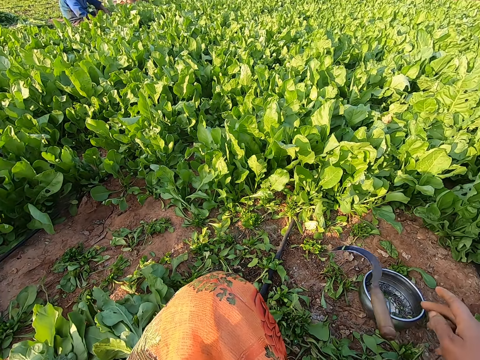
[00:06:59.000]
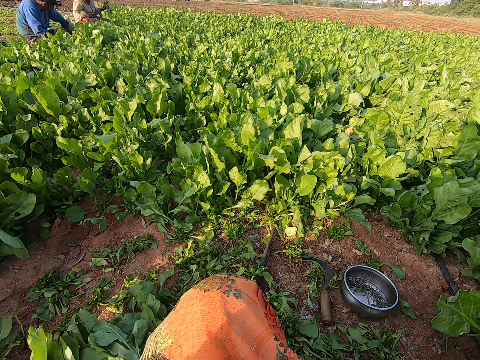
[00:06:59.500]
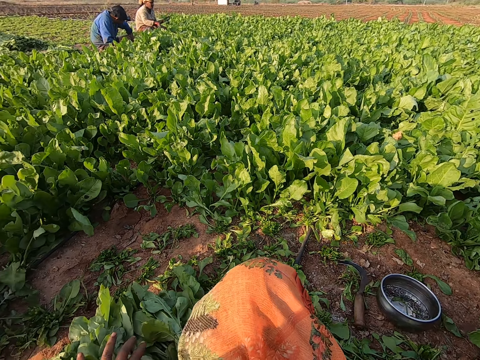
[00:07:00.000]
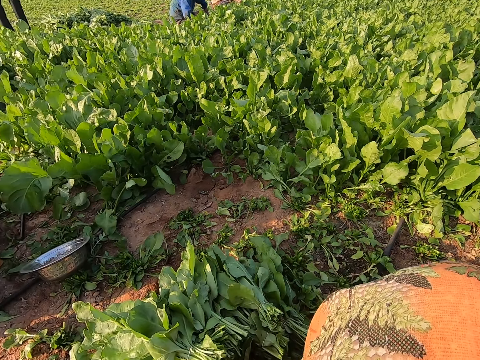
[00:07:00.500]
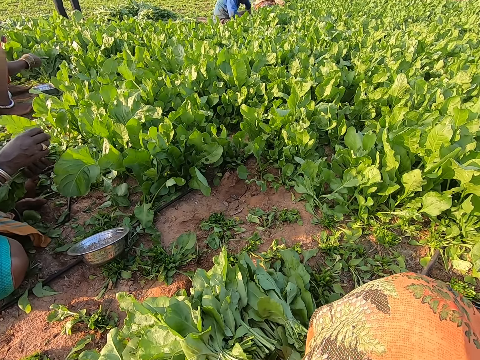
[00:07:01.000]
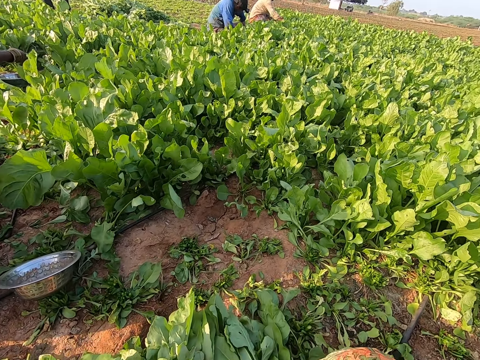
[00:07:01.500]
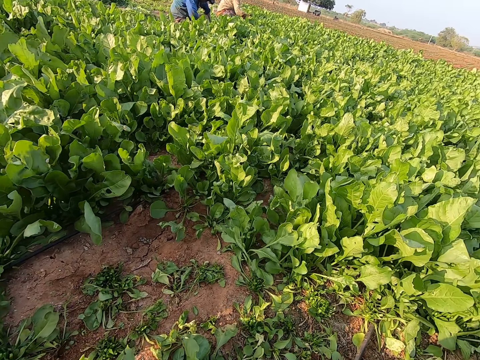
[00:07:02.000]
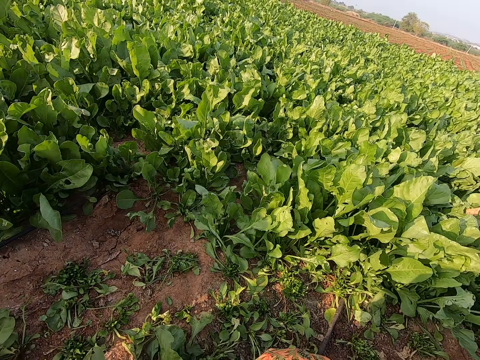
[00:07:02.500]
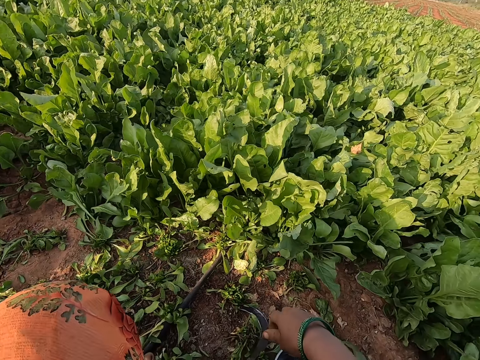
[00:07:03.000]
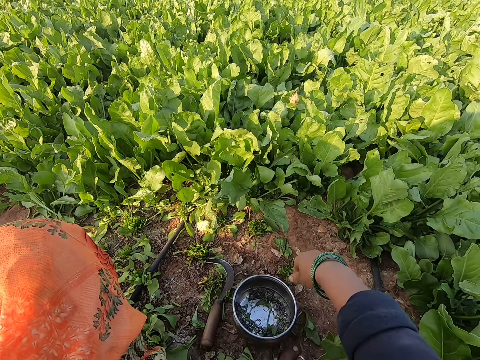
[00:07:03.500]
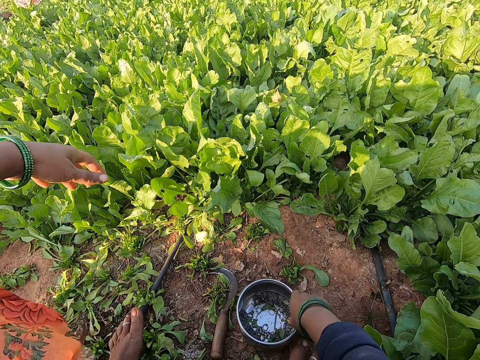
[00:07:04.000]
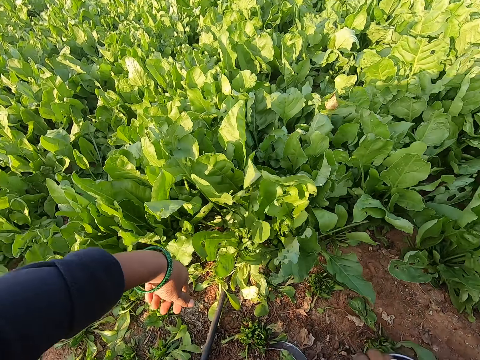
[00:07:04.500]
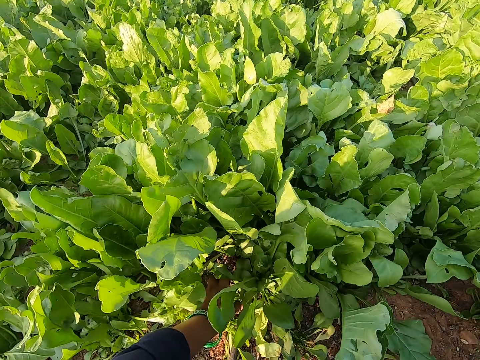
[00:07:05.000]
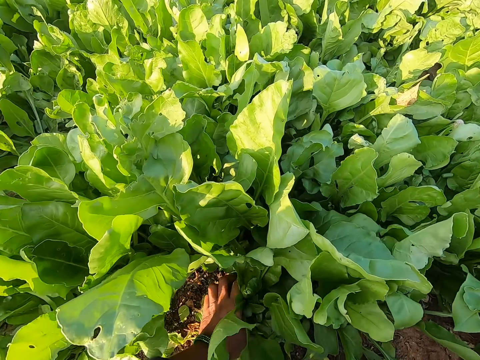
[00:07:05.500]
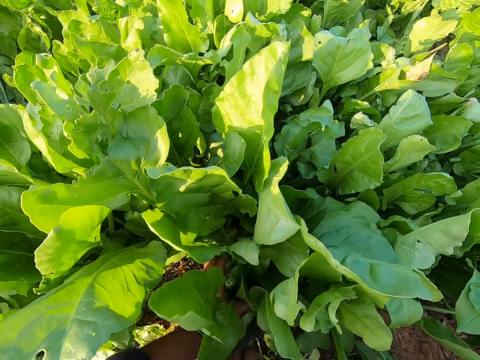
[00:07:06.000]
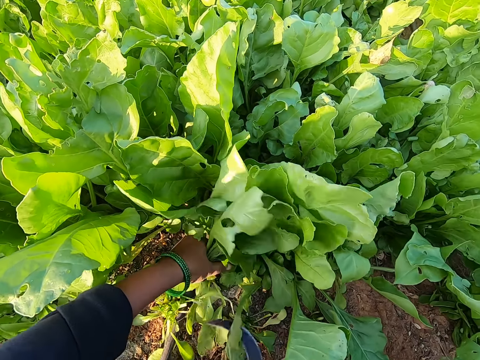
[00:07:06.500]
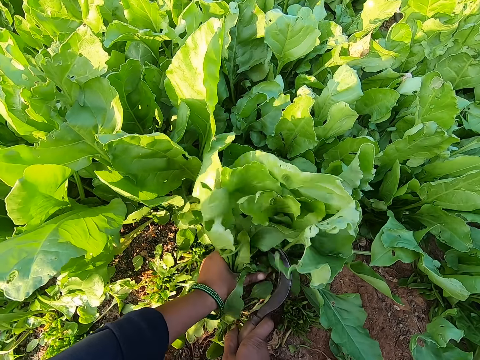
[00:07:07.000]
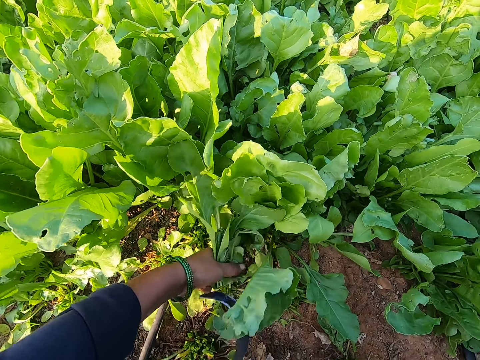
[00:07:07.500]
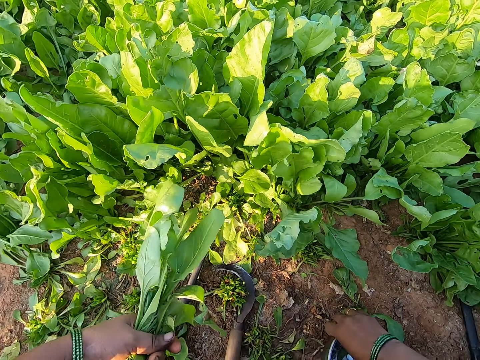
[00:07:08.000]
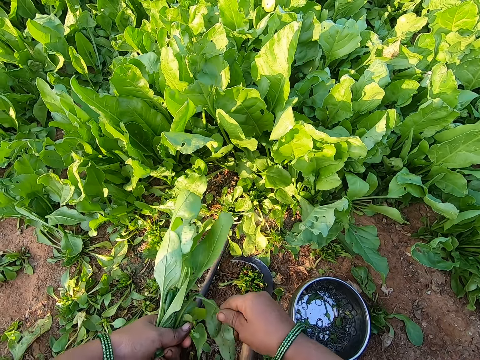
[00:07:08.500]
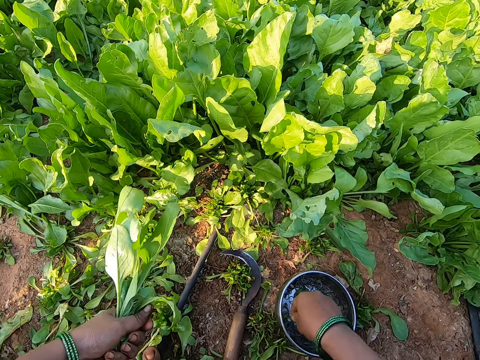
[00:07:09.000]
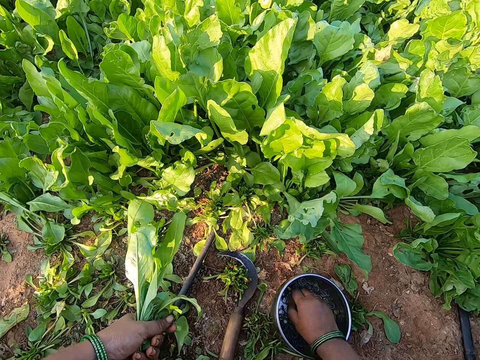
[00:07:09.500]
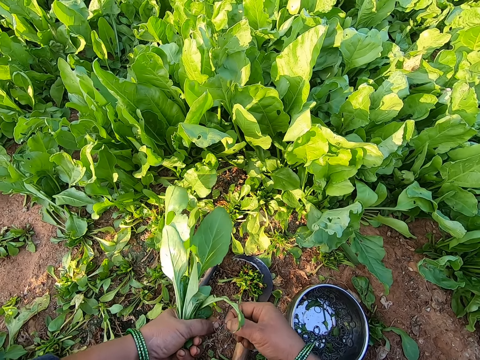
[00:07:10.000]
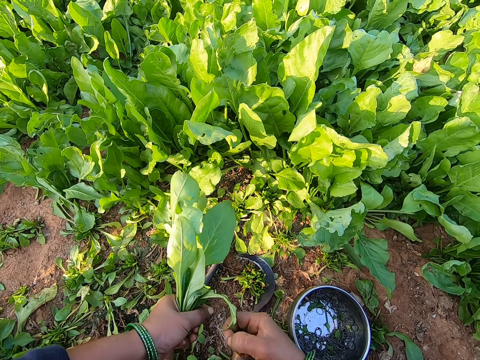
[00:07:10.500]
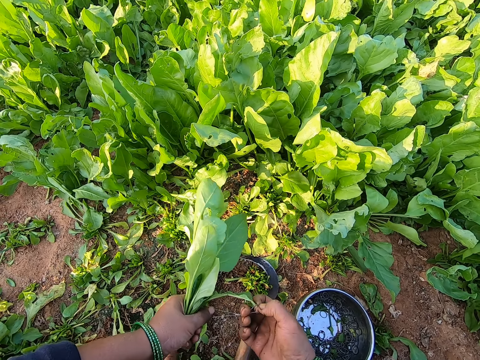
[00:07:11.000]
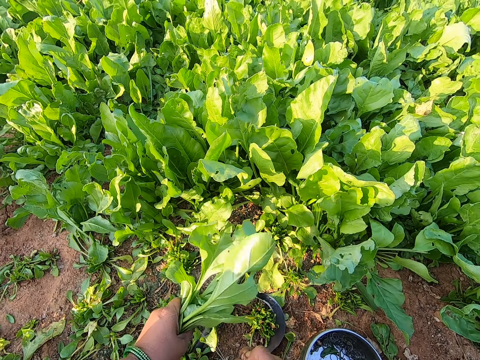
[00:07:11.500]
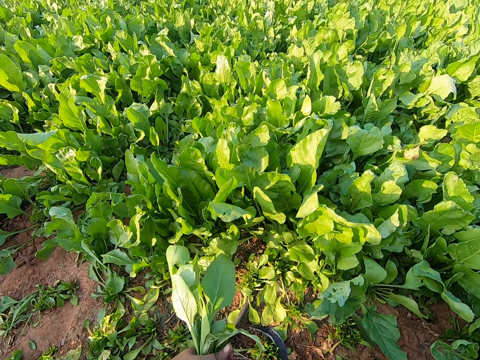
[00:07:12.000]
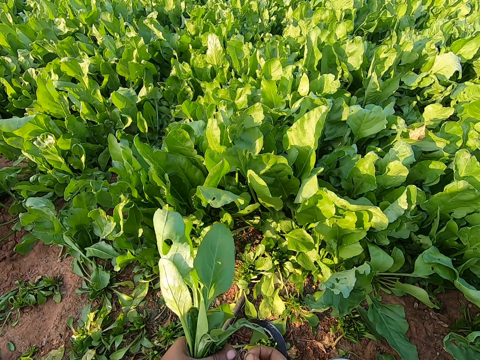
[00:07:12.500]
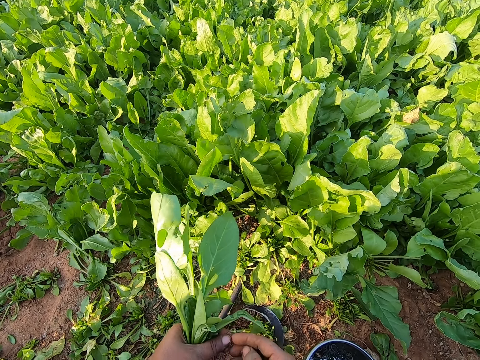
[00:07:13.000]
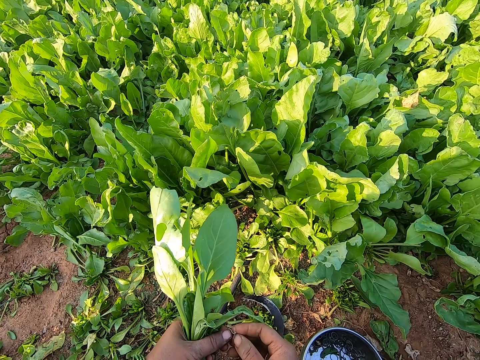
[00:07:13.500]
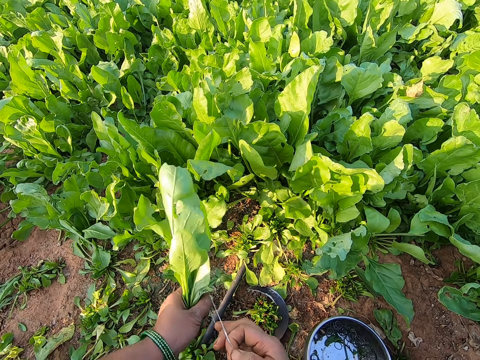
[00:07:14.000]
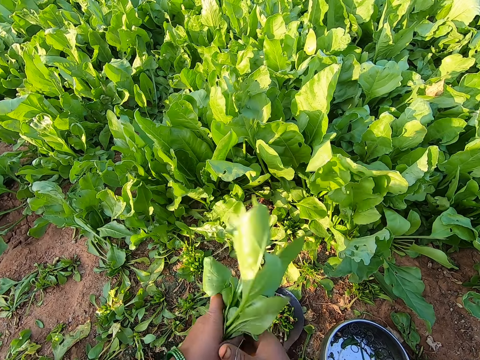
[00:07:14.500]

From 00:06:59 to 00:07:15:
The camera wearer throws the knife on the ground with her right hand. She moves the bowl on the ground with her right hand. She picks the bowl. She grabs some spinach leaves on the ground with her left hand. She cuts the leaves on the ground with the knife in her right hand. She drops the knife on the ground with her right hand. She moves the bowl aside on the ground with her right hand. She cuts a leaf from the leaves with her right hand. She holds the spinach with both hands. She picks a rubber band from the bowl with her right hand. She holds the rubber band with both hands. She ties the leaves with the rubber band in both hands.

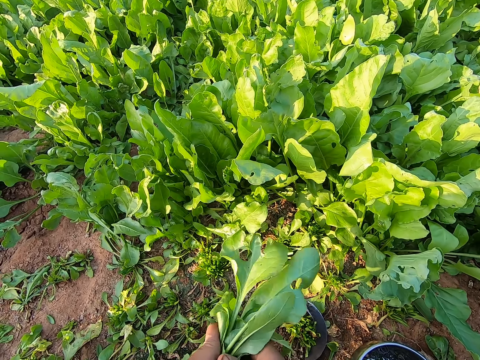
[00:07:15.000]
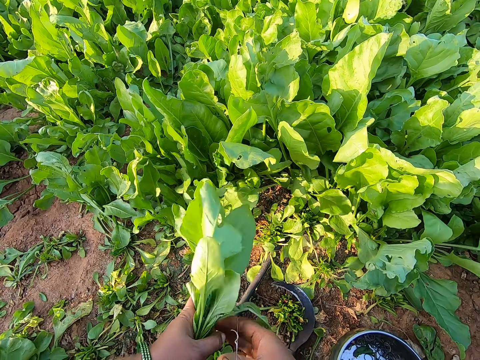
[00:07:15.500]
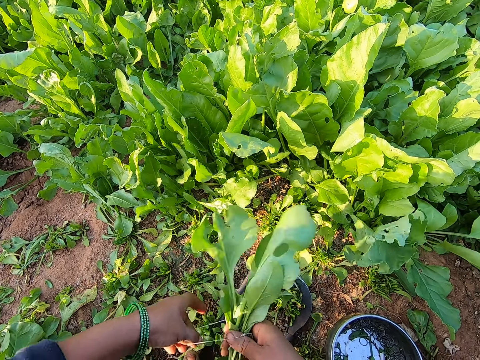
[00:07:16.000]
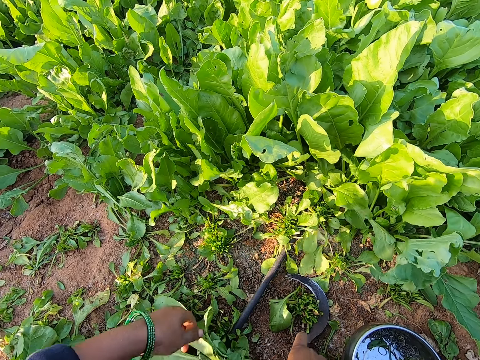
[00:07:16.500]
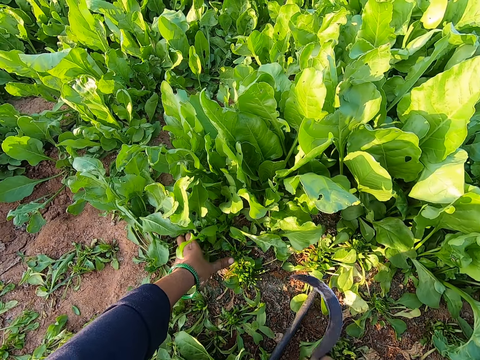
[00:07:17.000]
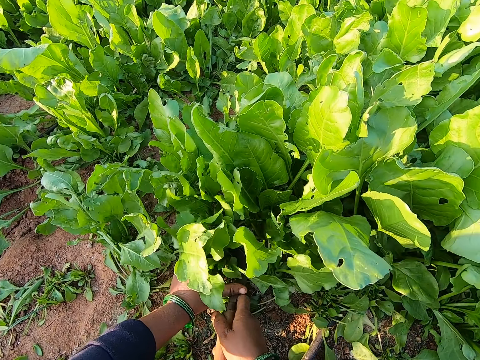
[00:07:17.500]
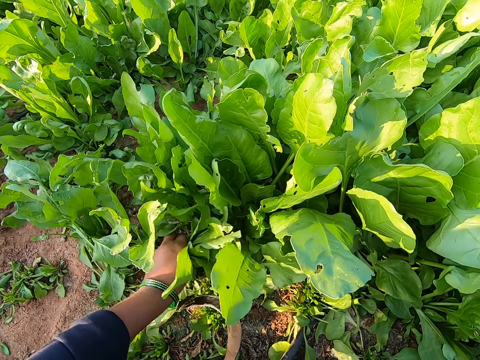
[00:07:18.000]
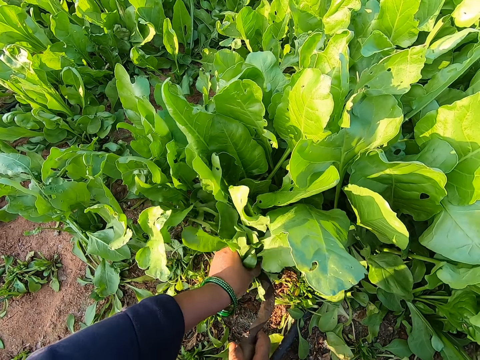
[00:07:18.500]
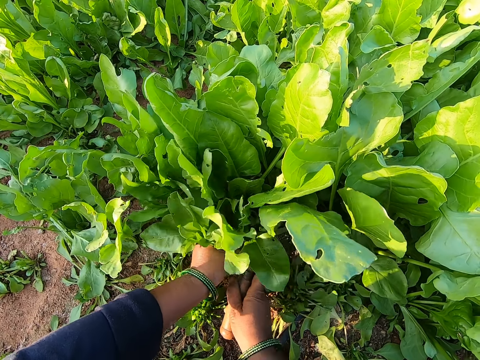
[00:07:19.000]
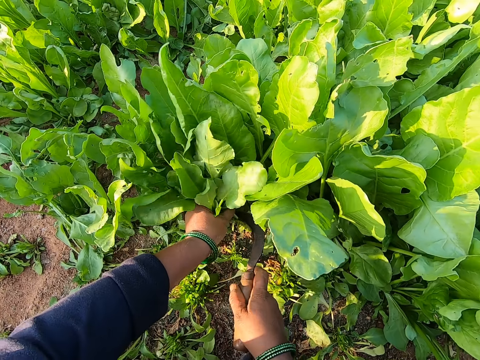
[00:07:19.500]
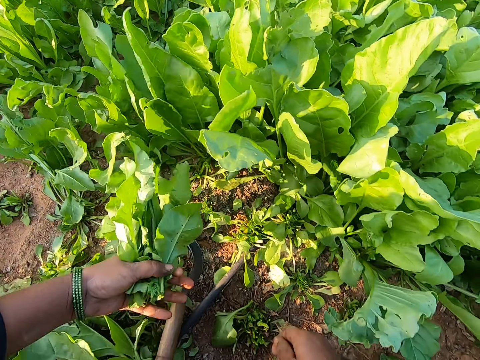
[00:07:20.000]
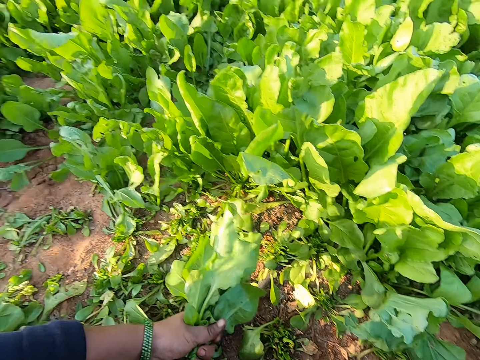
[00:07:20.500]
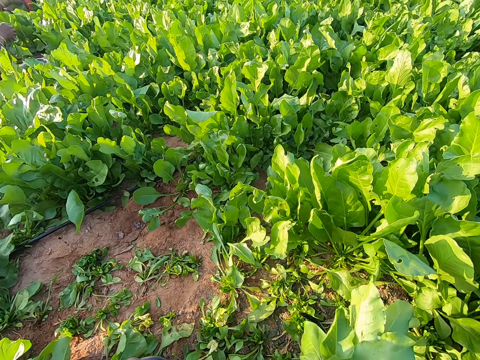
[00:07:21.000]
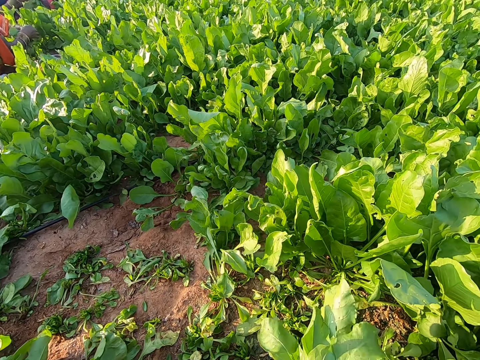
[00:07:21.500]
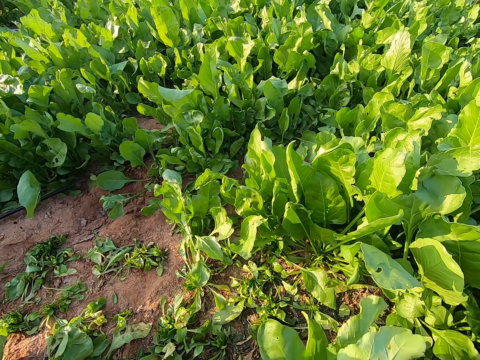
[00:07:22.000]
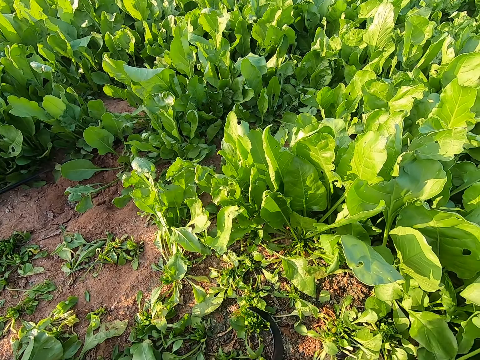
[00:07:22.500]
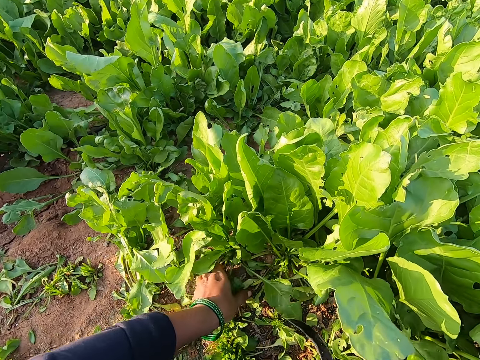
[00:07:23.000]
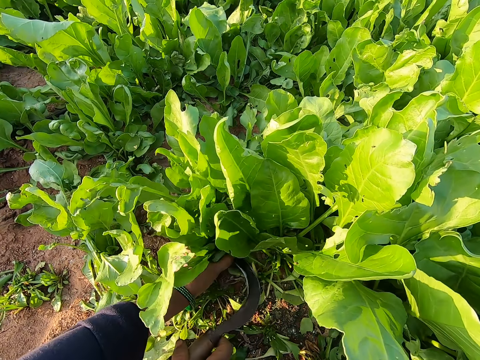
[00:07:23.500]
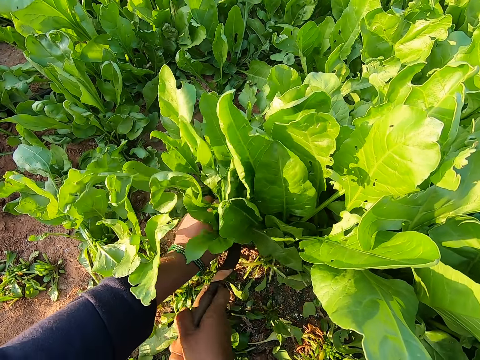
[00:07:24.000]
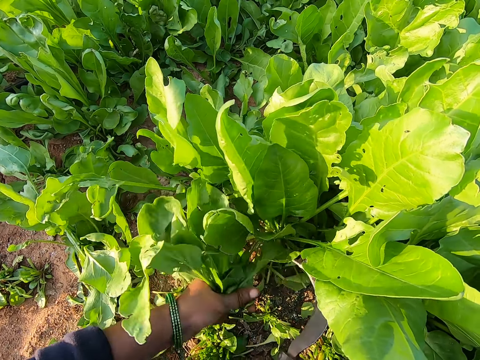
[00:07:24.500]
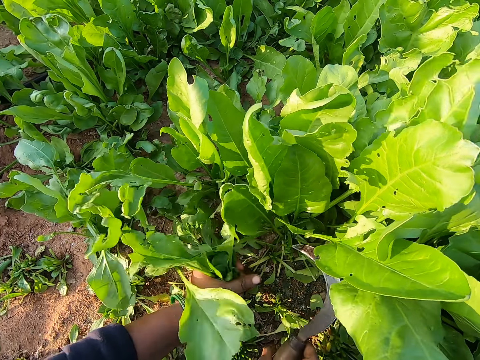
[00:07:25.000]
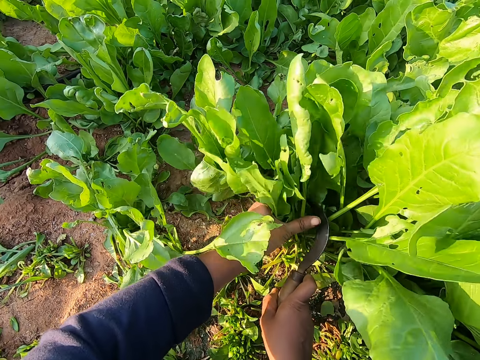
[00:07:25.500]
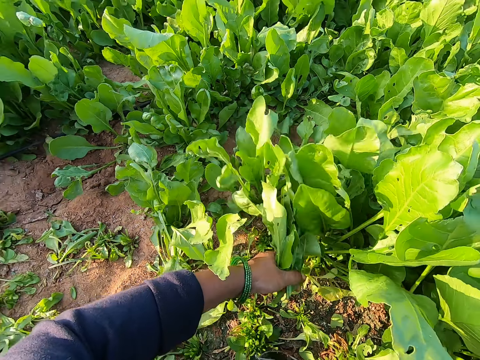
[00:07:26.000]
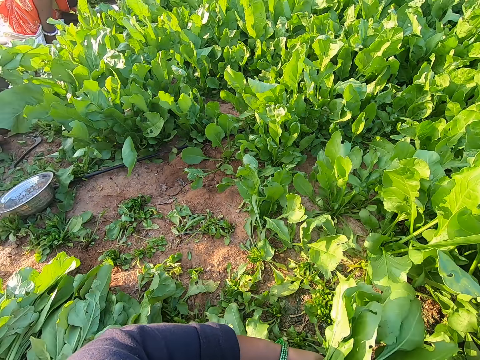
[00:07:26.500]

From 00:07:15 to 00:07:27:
The camera wearer drops the leaves on the ground with her right hand. She picks the knife from the ground with her right hand. She grabs some spinach leaves on the ground with her left hand. She cuts the leaves on the ground with the knife in her right hand. She drops the knife on the ground with her right hand. She picks a rubber band from the bowl with her right hand. She drops the leaves on the ground with her right hand. She grabs some leaves on the ground with her left hand. She cuts the leaves on the ground with the knife in her right hand.
